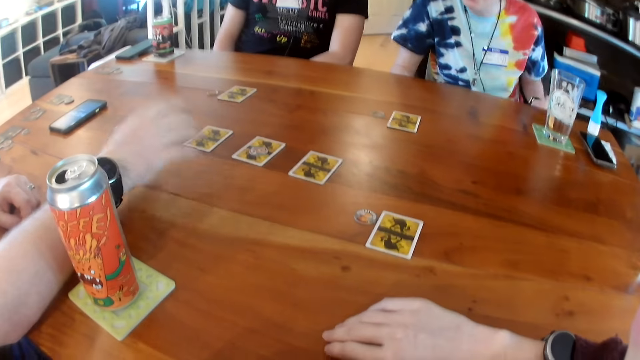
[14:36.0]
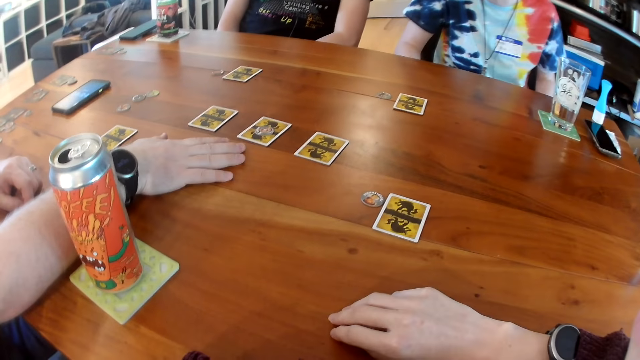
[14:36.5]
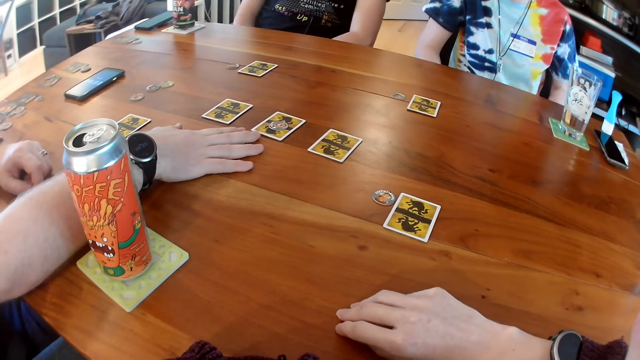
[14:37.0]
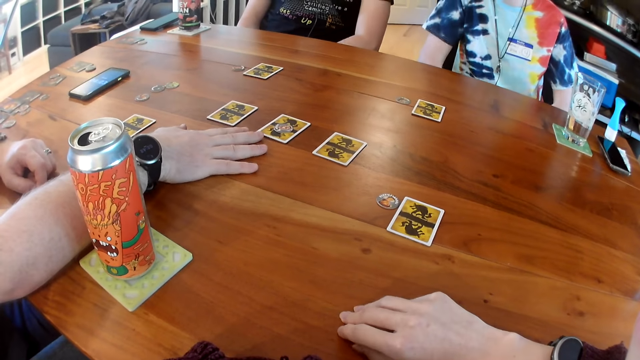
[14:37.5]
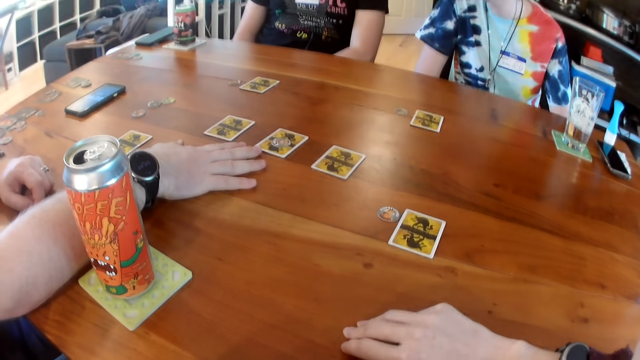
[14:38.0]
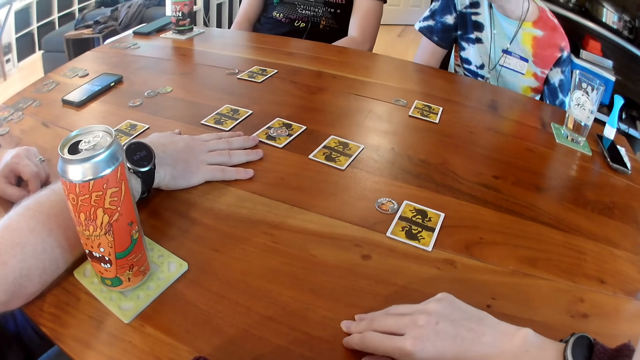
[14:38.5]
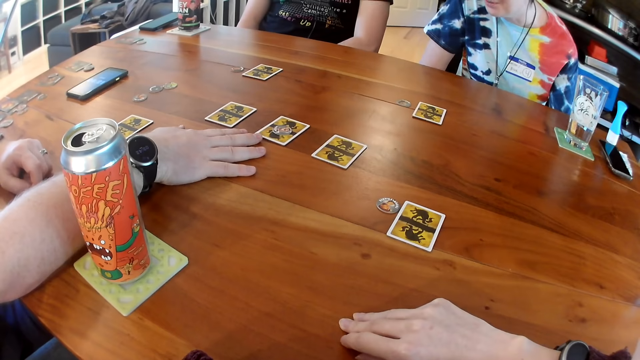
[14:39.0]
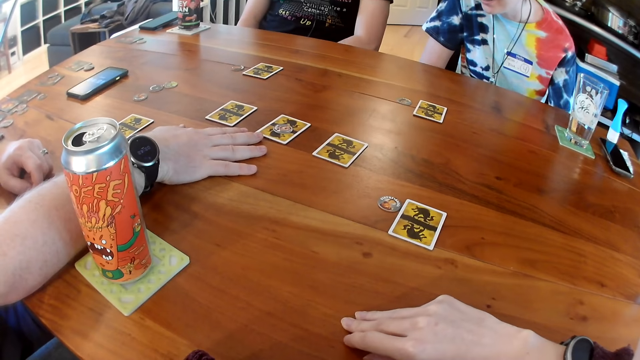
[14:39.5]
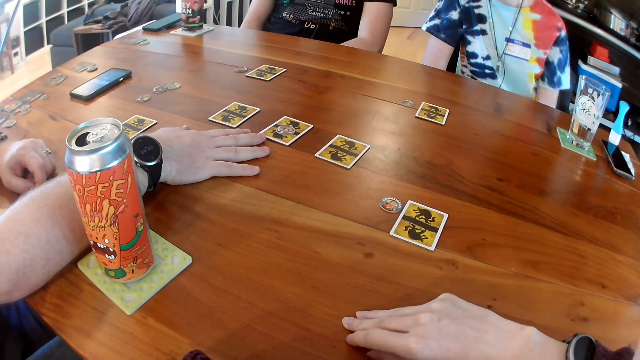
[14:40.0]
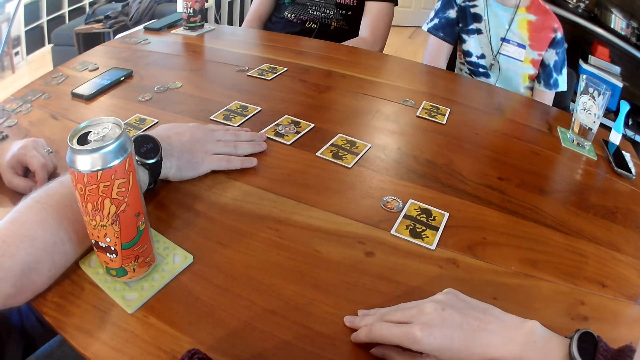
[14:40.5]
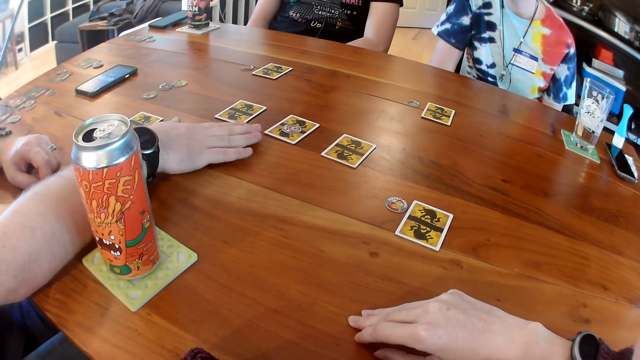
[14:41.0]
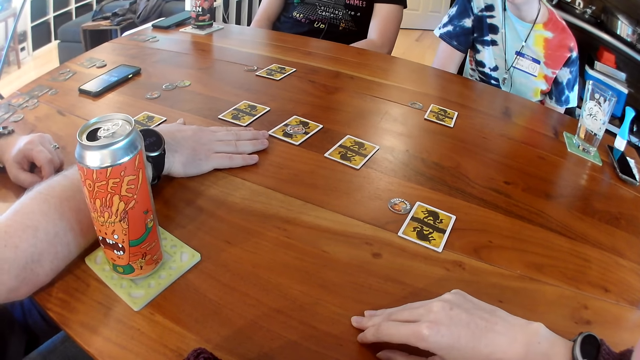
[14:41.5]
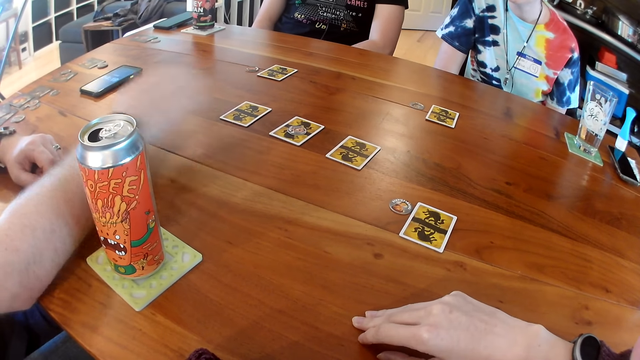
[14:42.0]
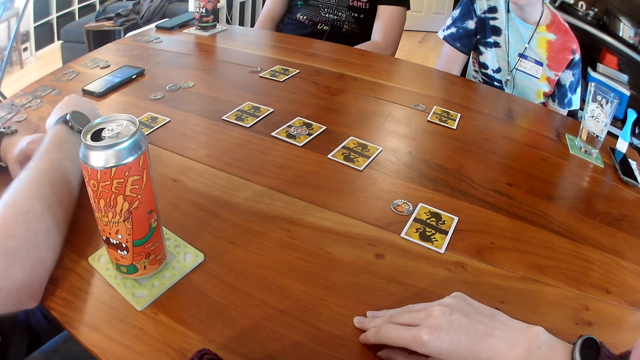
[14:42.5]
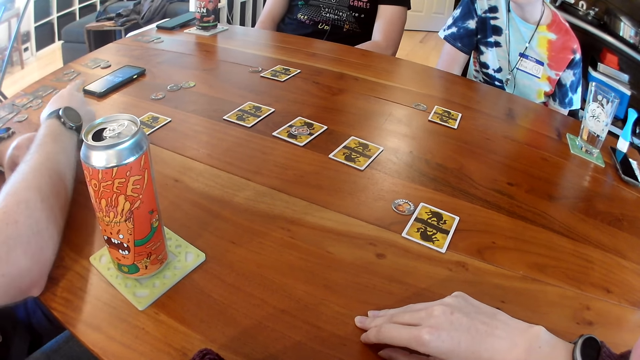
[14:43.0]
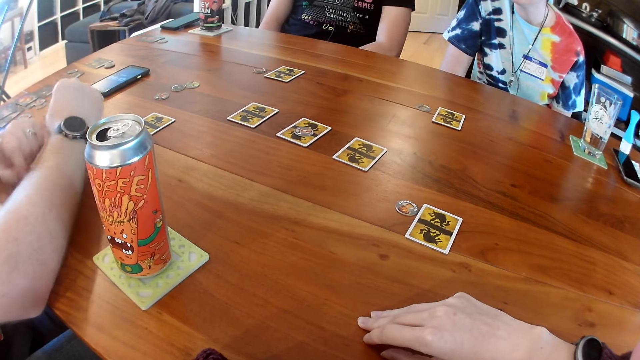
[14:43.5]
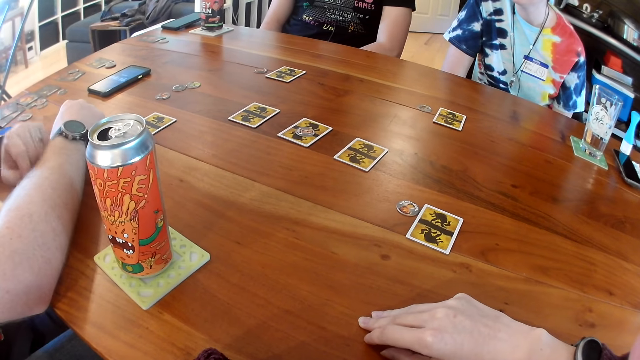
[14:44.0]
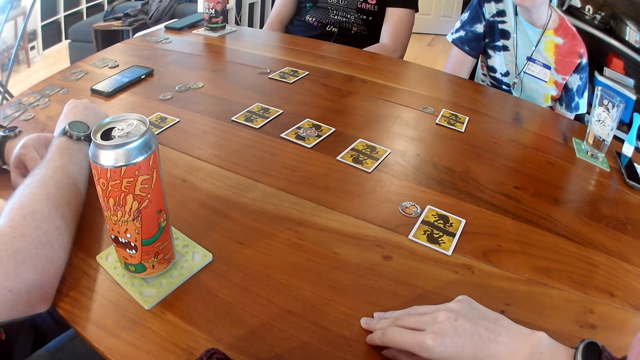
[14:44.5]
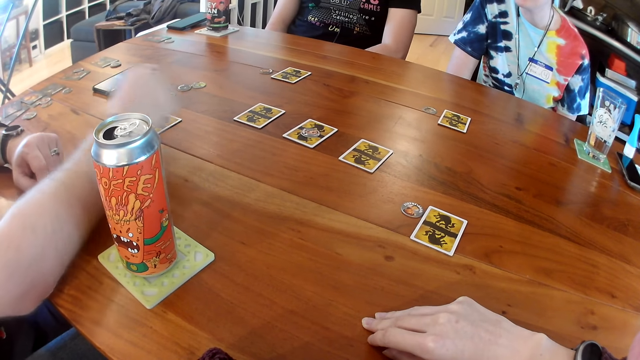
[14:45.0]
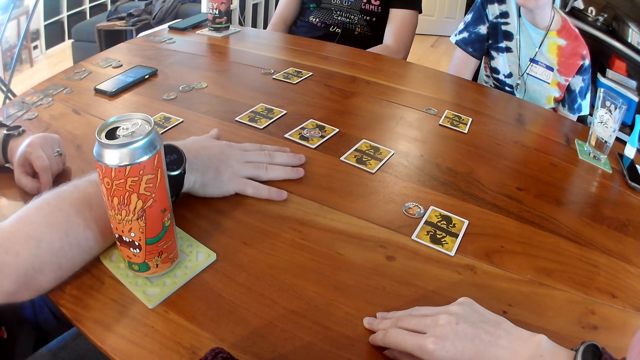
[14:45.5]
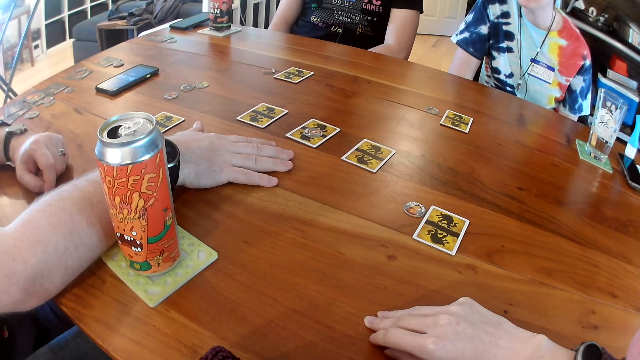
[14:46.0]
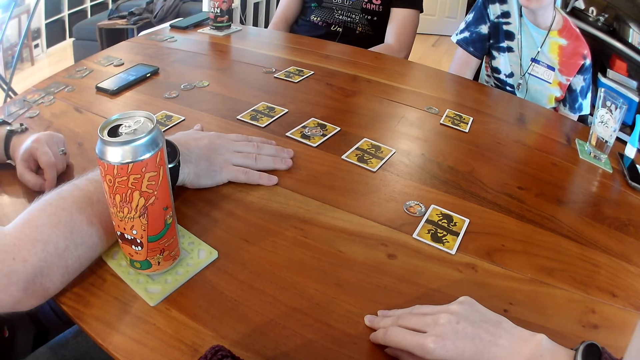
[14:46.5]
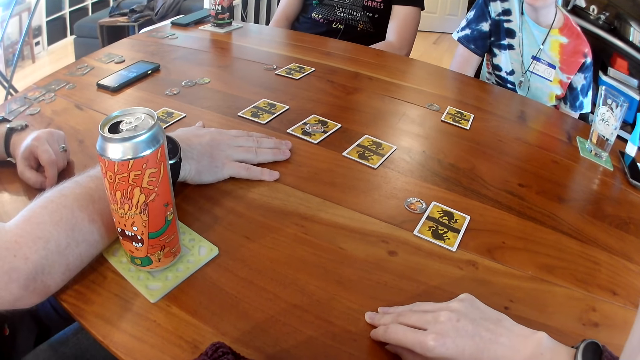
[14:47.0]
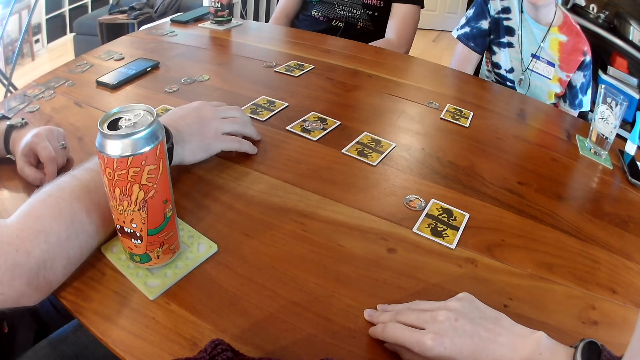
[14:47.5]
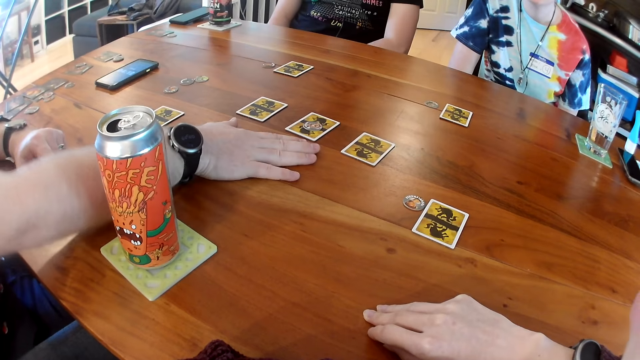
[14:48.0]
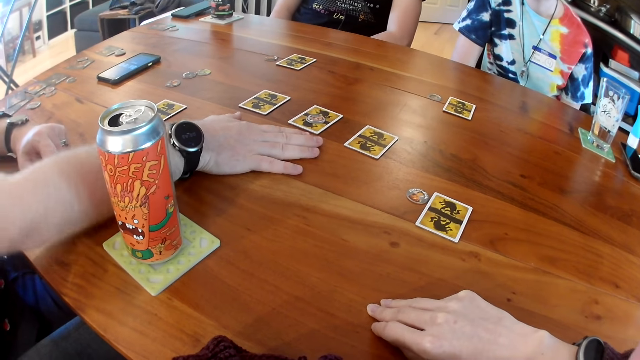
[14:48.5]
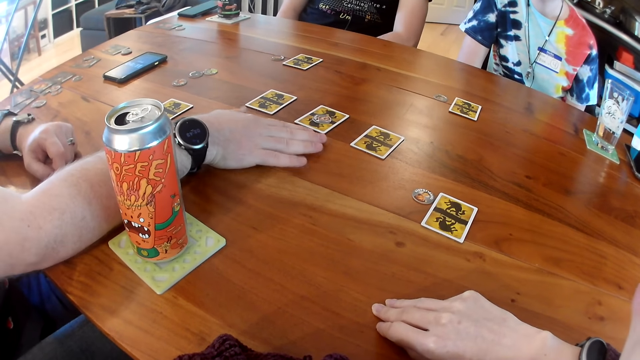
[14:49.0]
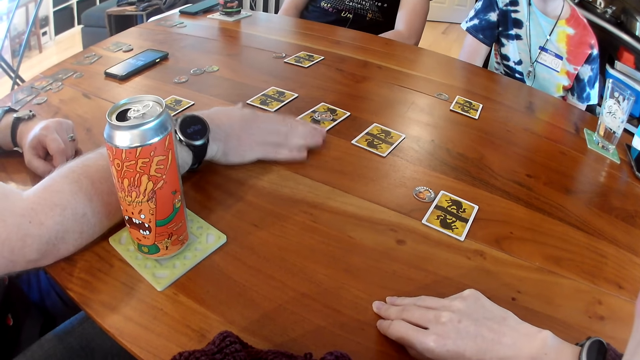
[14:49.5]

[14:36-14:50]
A man places his right hand on the table. The man taps the table with his right hand. The man places his right hand on the table. The man points at the cards.

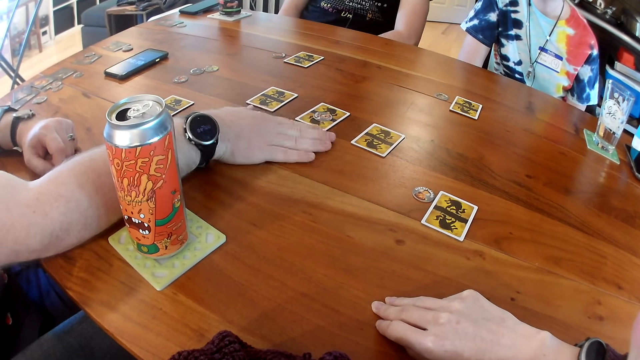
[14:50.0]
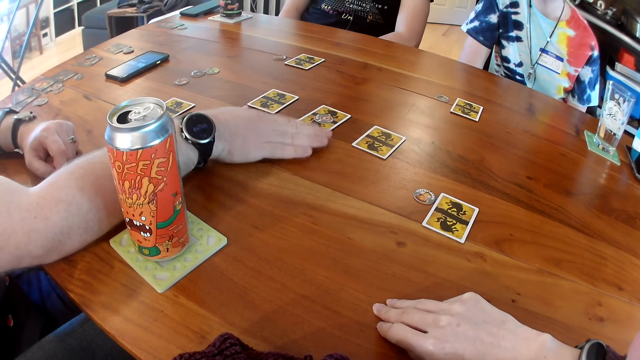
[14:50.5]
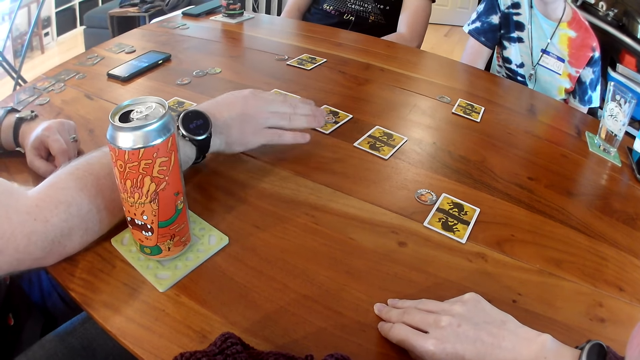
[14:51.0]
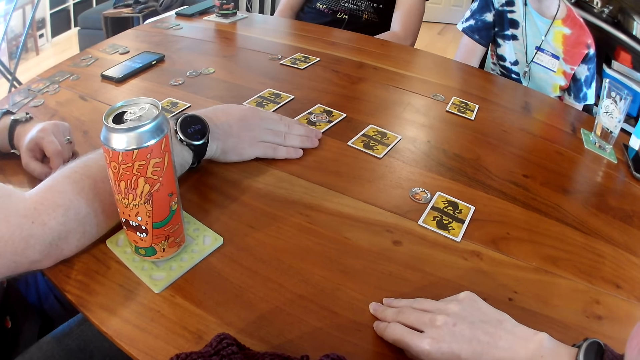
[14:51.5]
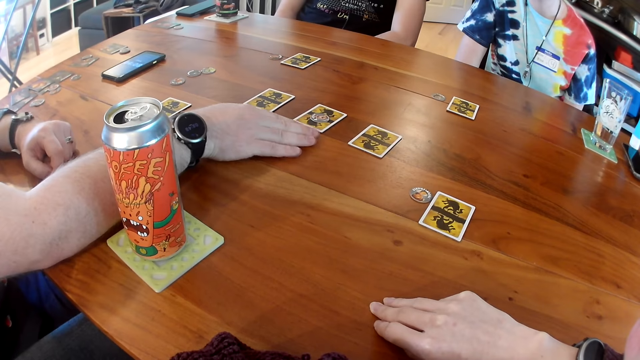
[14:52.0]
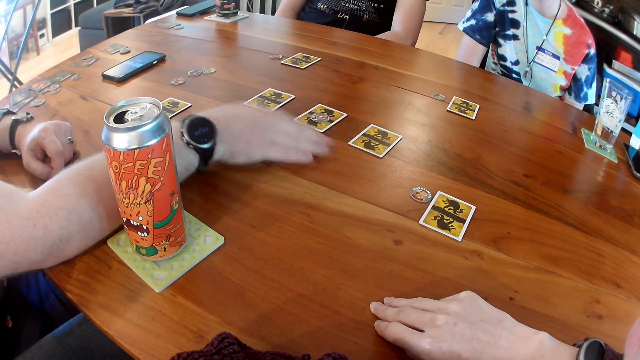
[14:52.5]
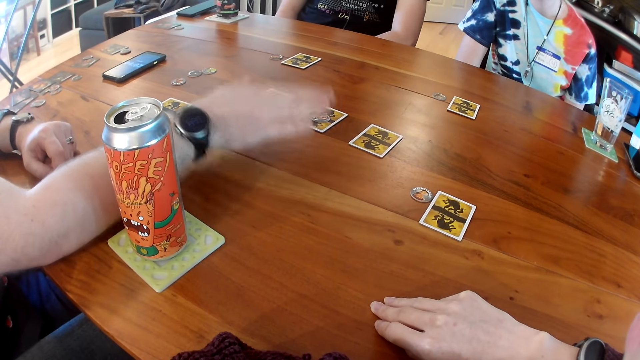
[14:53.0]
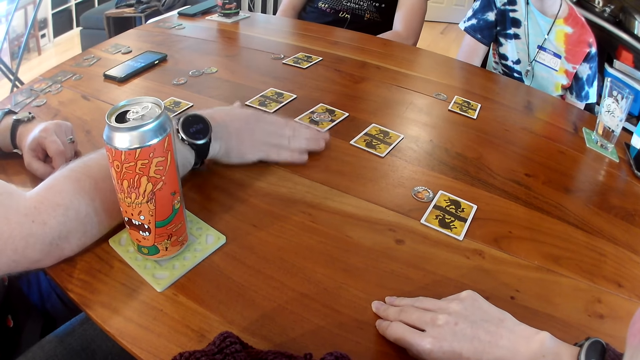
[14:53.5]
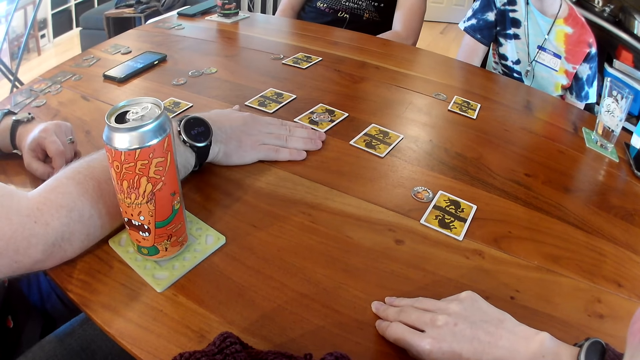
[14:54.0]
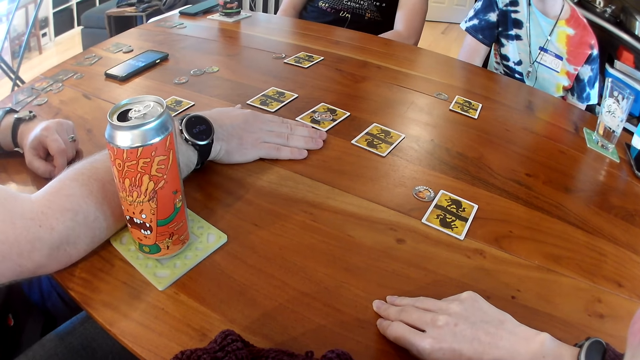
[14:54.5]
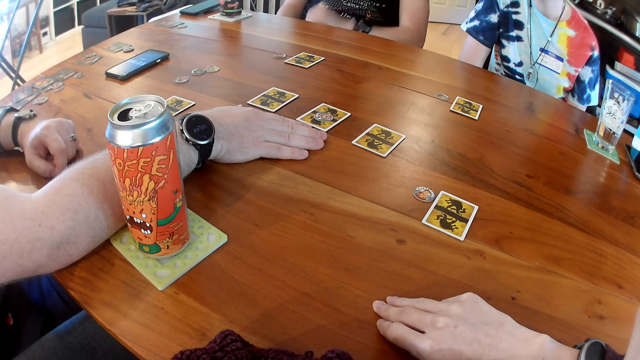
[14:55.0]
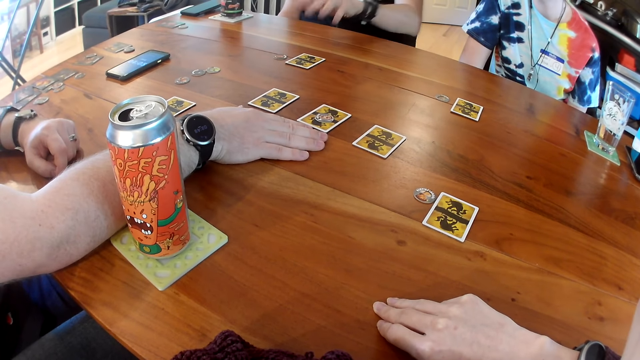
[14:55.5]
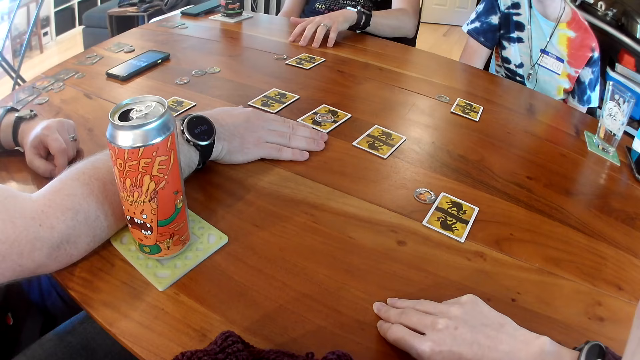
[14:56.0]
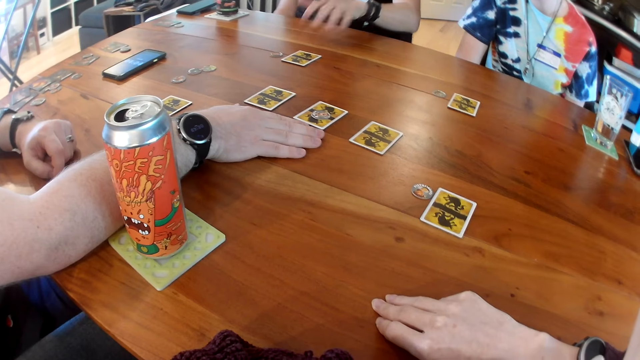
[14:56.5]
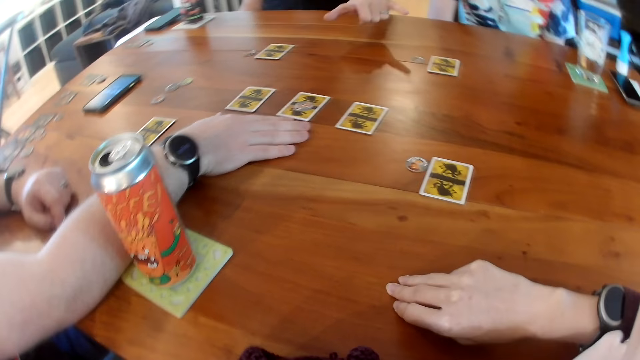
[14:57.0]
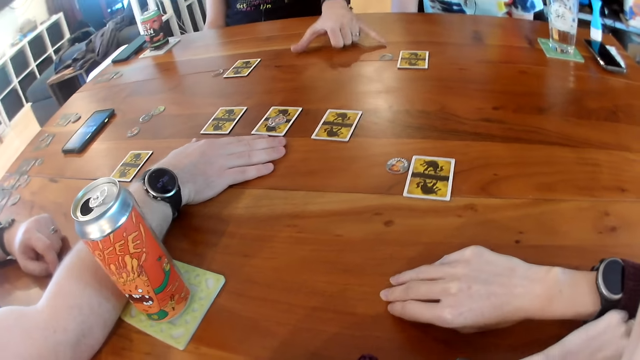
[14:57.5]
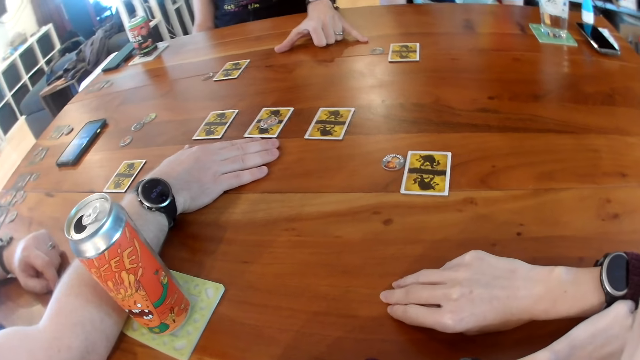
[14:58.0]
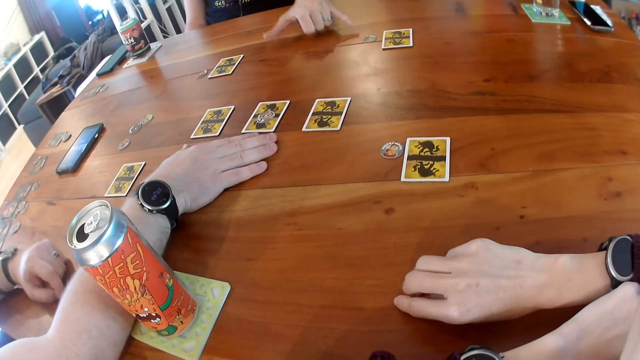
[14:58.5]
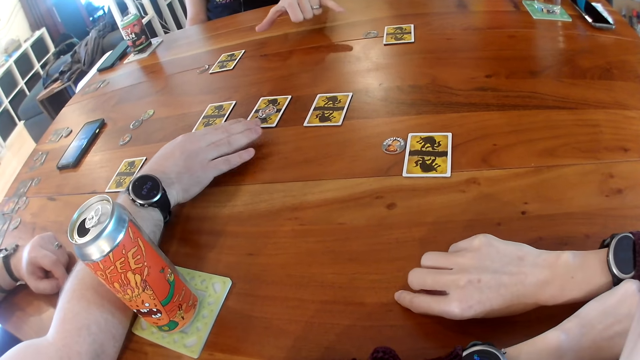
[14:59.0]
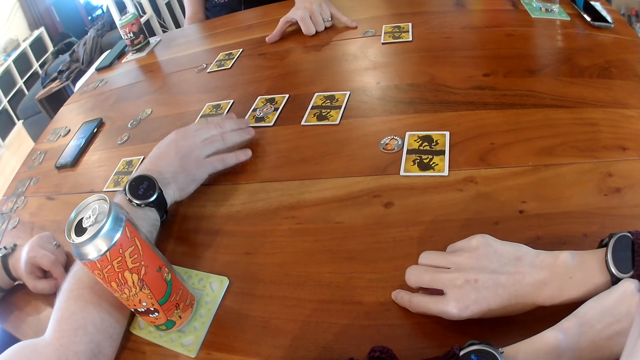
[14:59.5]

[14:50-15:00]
A man places his left hand on the table. The man points at the cards. The man taps the table with his left hand.
